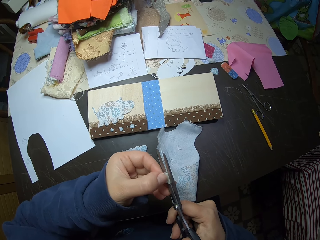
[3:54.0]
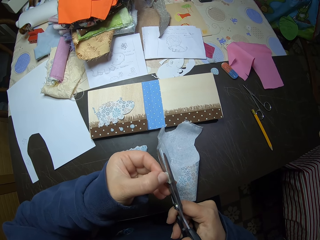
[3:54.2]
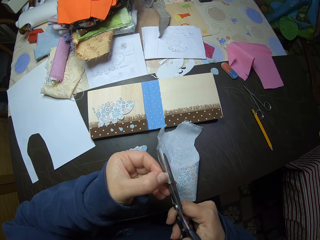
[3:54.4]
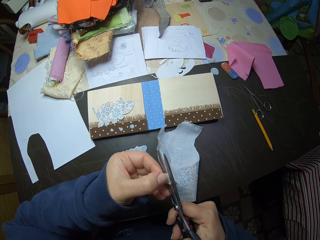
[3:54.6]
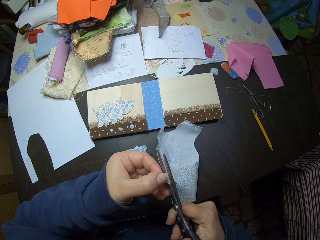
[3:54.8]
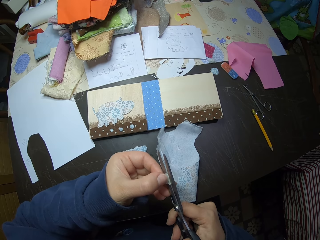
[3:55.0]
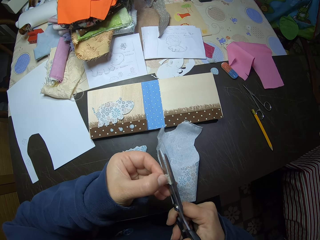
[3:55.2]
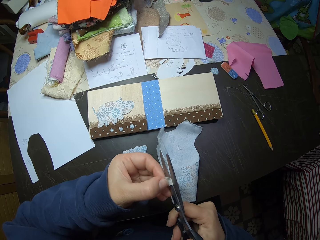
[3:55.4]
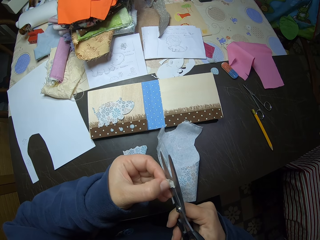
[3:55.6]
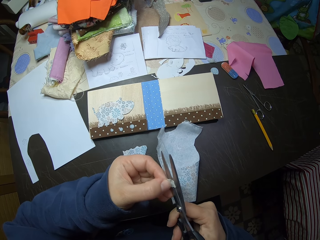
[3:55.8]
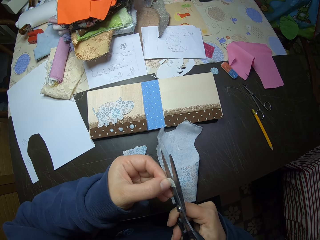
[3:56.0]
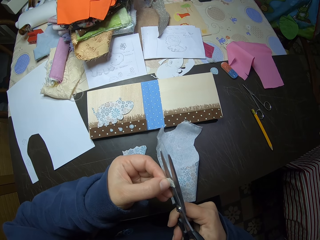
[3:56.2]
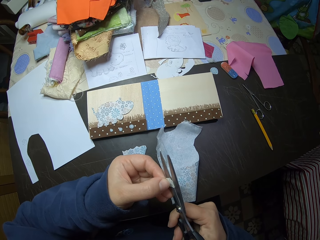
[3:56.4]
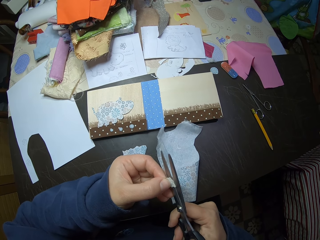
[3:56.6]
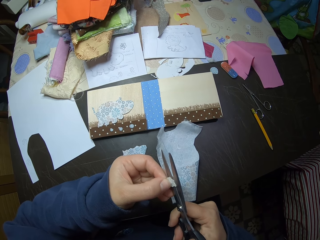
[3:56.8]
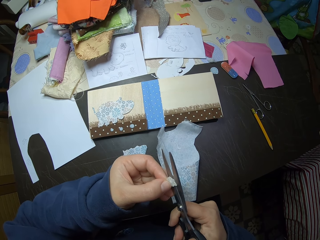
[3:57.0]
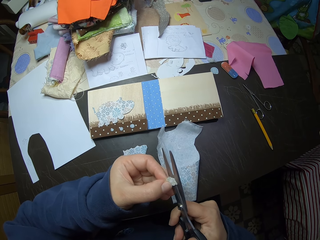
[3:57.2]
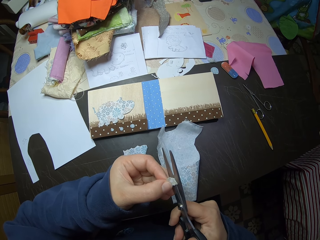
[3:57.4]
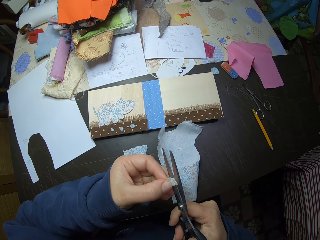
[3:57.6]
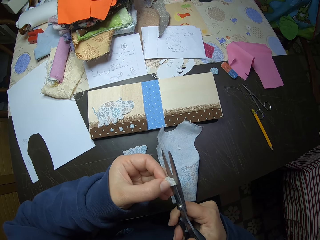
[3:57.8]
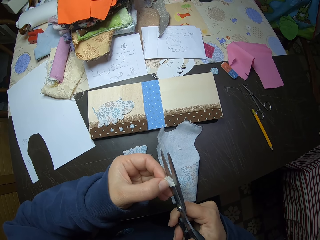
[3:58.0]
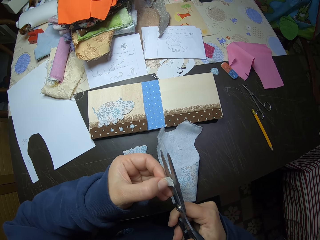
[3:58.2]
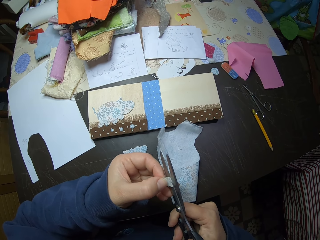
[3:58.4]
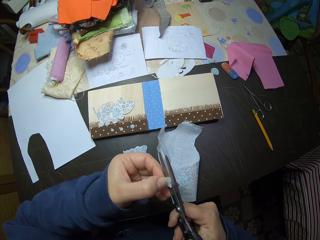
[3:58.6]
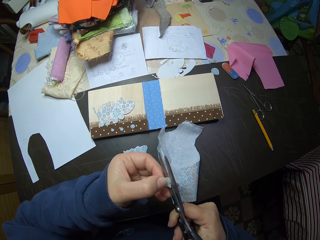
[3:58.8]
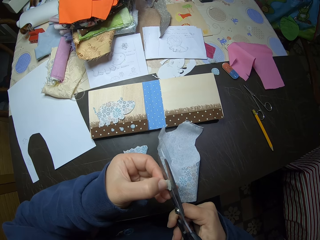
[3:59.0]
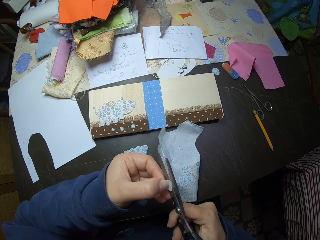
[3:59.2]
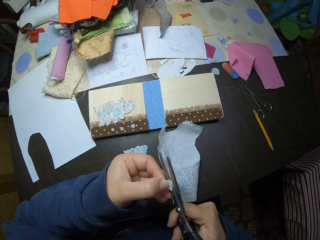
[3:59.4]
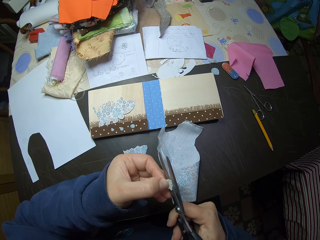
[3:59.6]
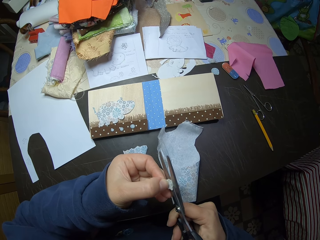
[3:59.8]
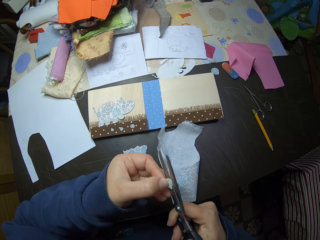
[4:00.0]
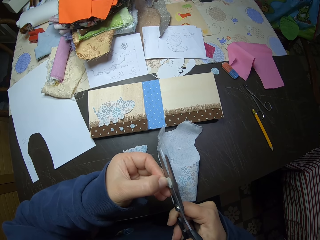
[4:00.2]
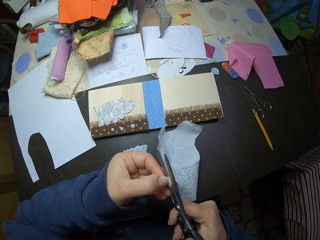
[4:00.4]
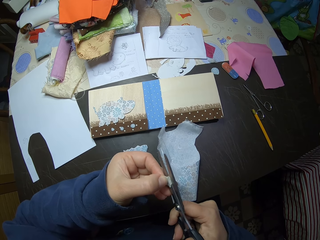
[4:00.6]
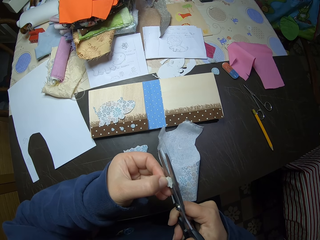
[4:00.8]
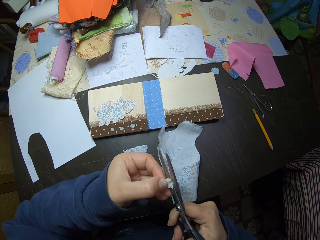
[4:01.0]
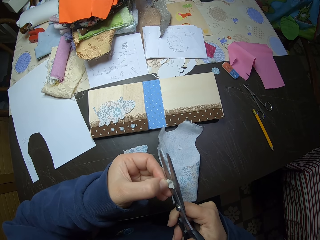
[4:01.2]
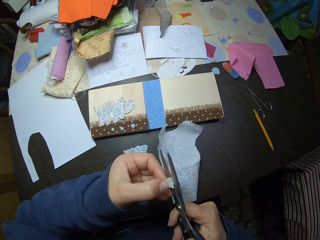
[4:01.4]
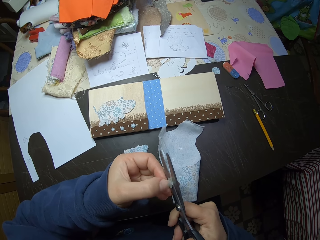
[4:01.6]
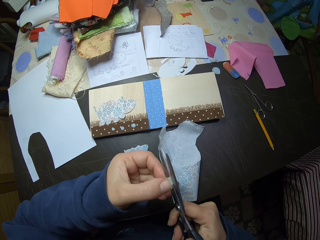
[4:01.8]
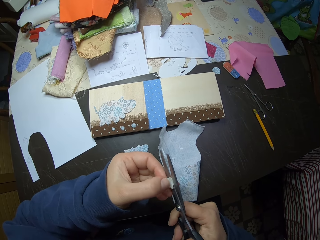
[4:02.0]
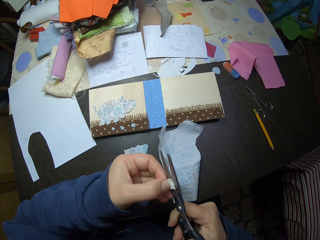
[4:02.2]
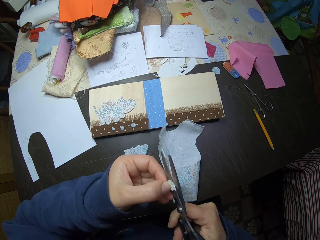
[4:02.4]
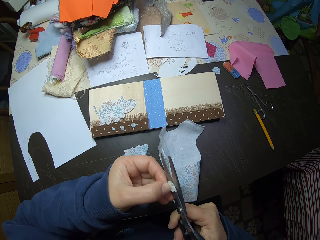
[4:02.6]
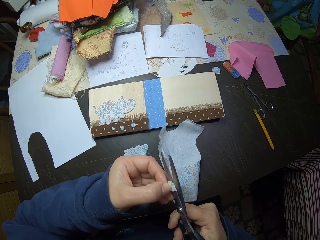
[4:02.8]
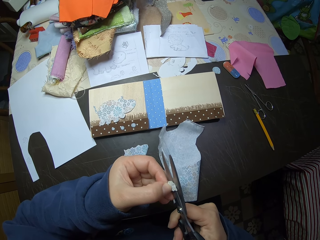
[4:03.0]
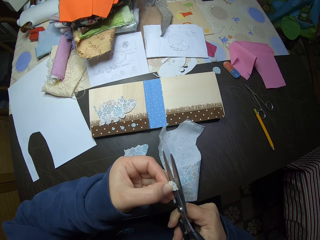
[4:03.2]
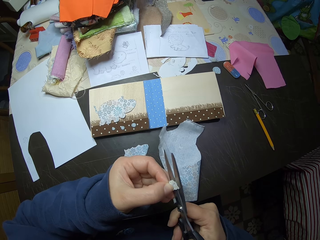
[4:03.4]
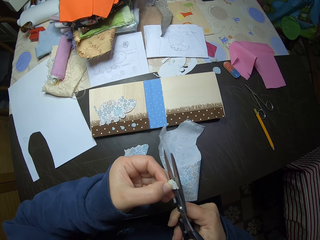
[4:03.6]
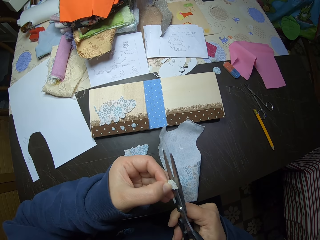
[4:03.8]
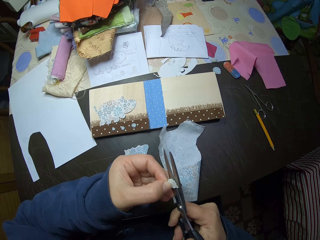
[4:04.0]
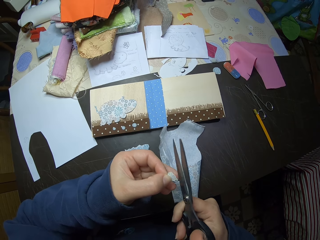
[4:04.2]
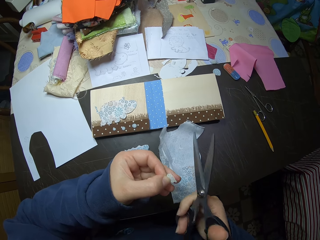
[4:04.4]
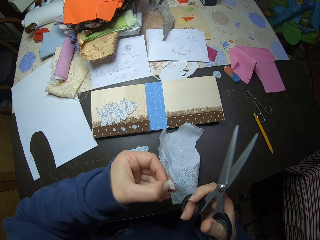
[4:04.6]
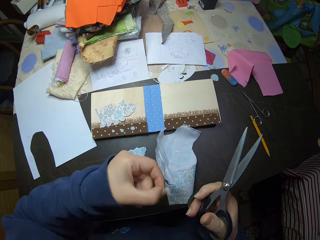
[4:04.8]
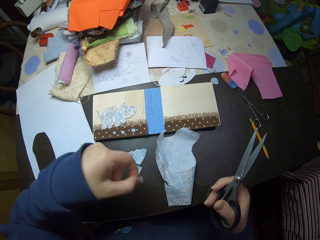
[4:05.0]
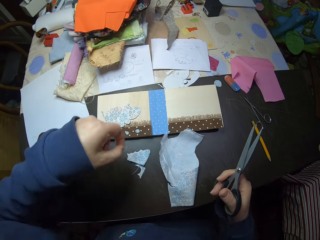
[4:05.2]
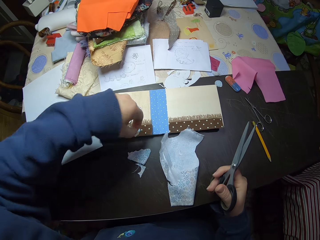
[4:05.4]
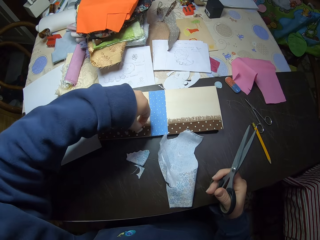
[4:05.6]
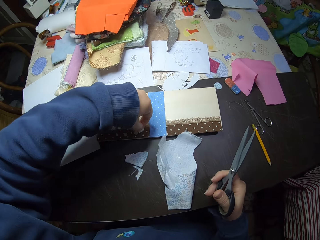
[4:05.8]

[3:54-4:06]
The camera wearer trims the piece of cloth with the scissors. He adjusts the cloth with his left hand. He trims the piece of cloth with the scissors. He removes the scissors from the piece of cloth.

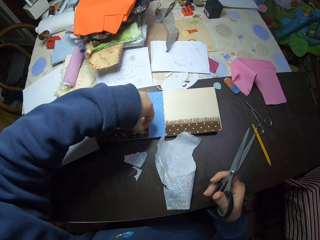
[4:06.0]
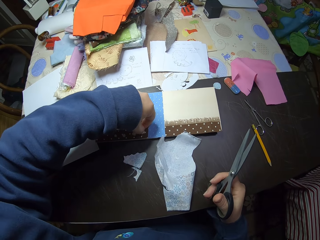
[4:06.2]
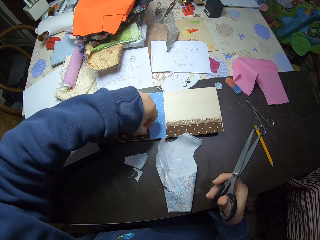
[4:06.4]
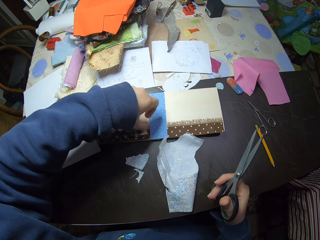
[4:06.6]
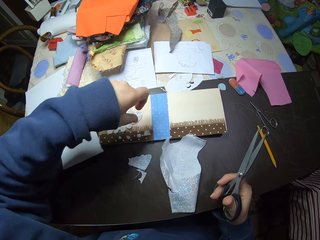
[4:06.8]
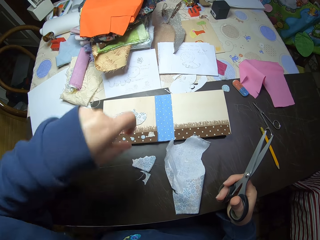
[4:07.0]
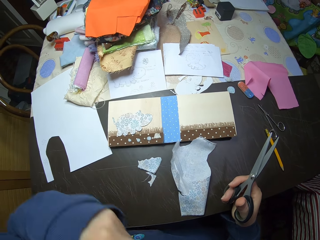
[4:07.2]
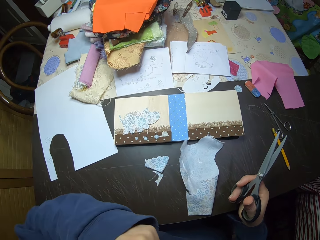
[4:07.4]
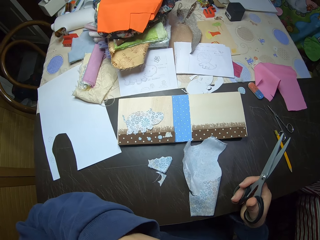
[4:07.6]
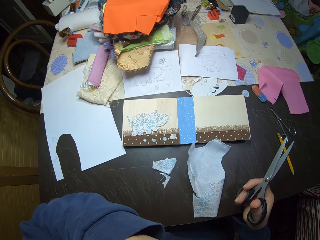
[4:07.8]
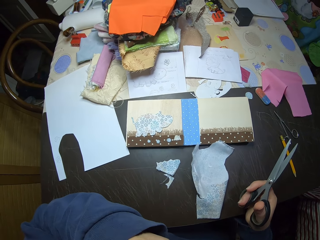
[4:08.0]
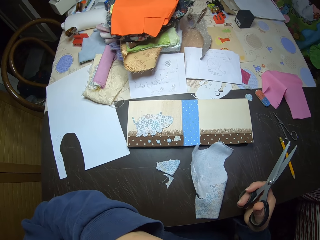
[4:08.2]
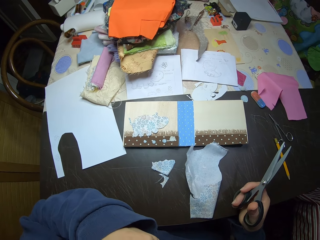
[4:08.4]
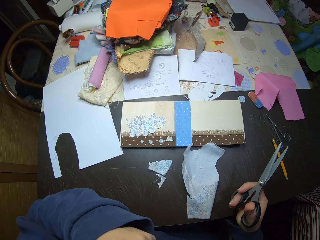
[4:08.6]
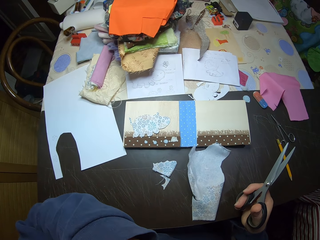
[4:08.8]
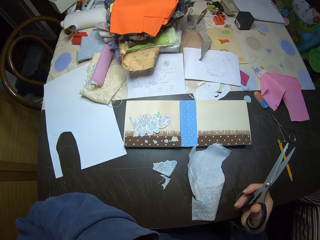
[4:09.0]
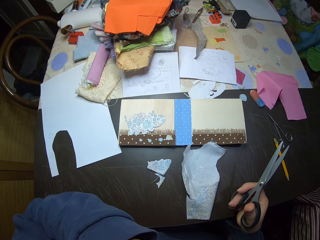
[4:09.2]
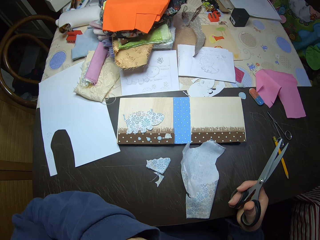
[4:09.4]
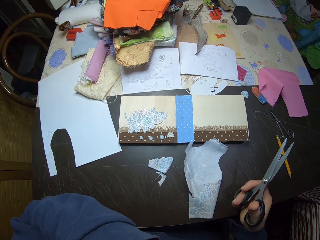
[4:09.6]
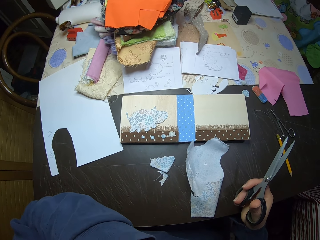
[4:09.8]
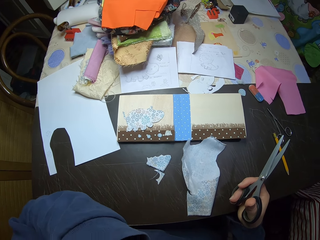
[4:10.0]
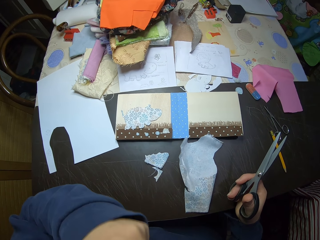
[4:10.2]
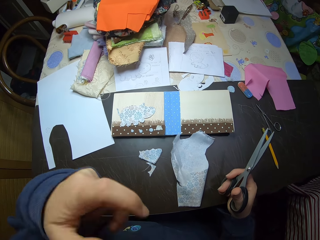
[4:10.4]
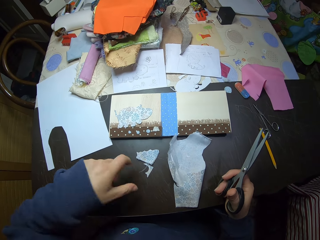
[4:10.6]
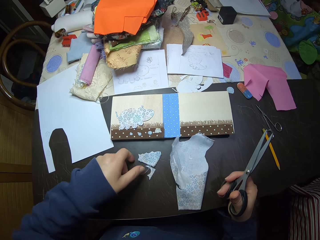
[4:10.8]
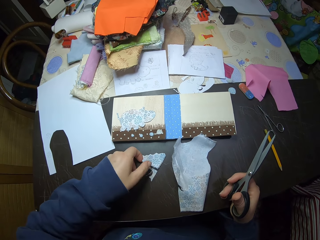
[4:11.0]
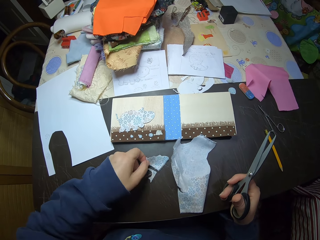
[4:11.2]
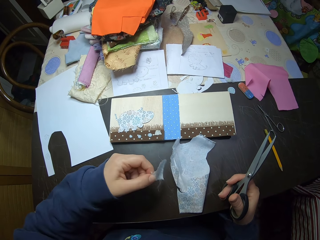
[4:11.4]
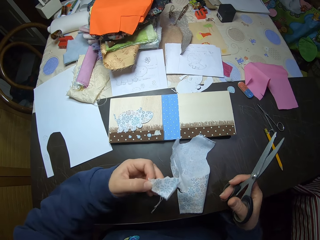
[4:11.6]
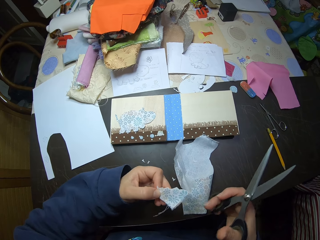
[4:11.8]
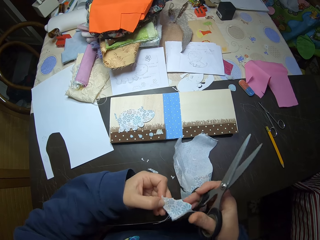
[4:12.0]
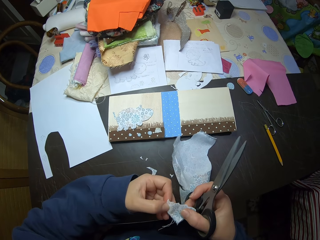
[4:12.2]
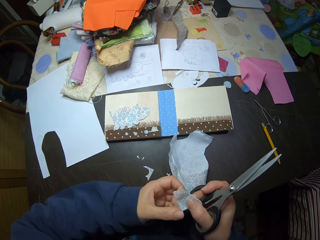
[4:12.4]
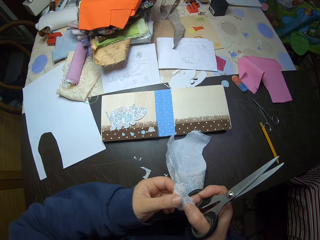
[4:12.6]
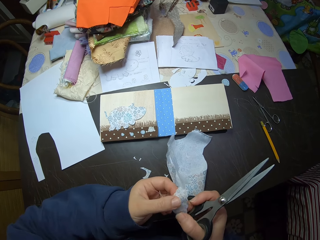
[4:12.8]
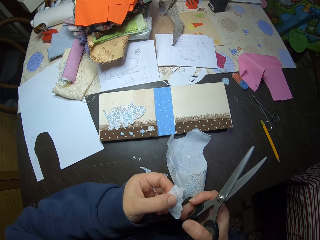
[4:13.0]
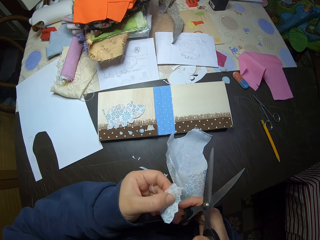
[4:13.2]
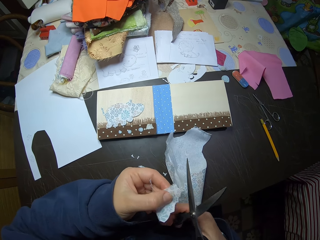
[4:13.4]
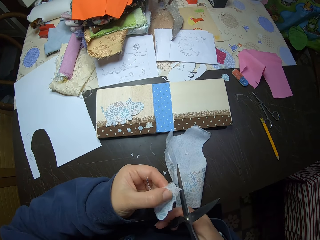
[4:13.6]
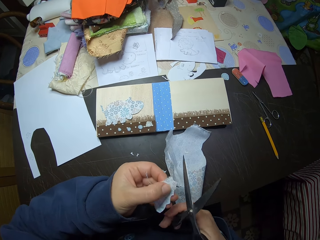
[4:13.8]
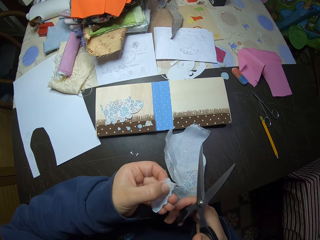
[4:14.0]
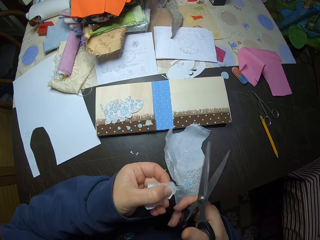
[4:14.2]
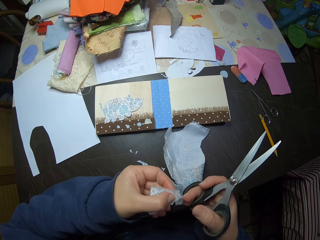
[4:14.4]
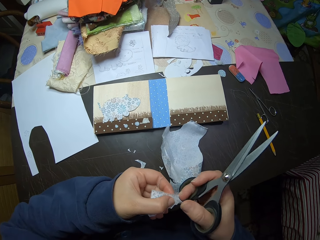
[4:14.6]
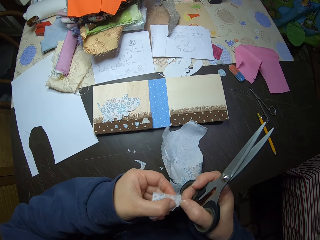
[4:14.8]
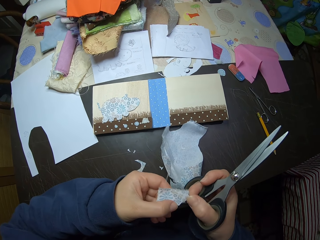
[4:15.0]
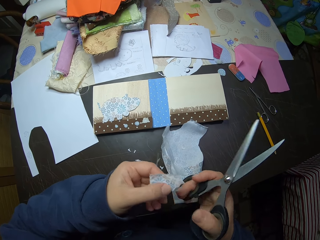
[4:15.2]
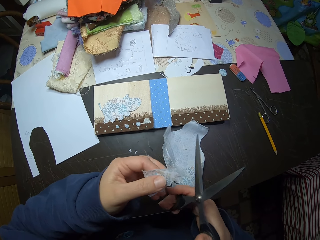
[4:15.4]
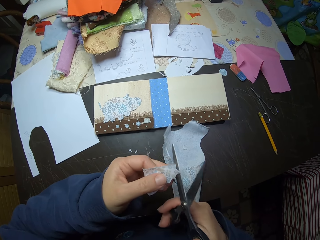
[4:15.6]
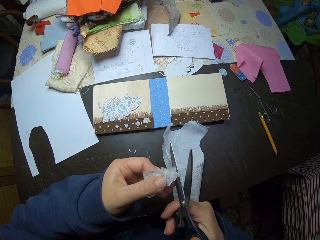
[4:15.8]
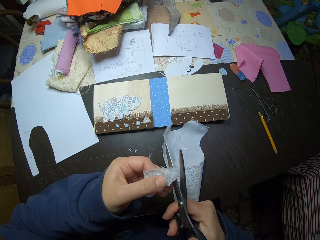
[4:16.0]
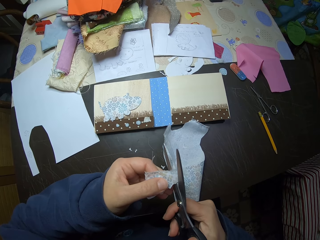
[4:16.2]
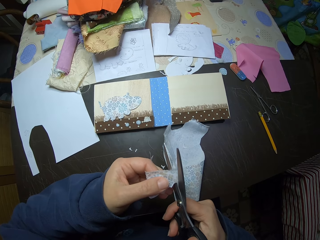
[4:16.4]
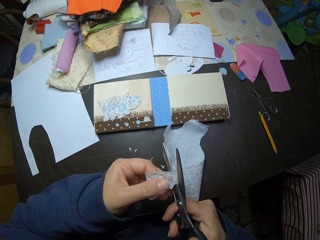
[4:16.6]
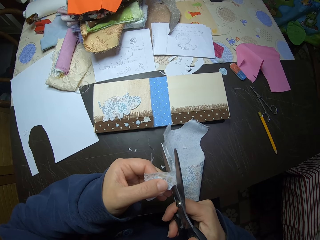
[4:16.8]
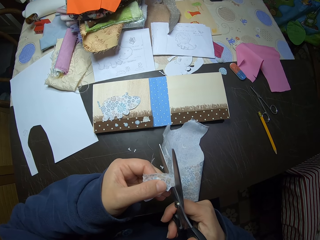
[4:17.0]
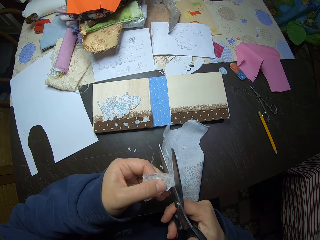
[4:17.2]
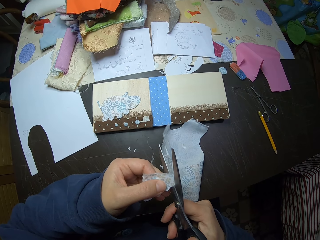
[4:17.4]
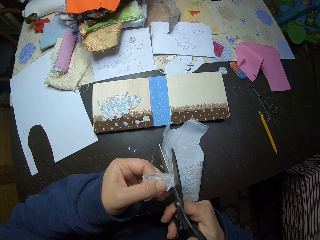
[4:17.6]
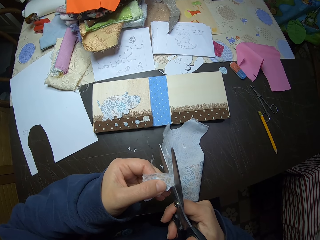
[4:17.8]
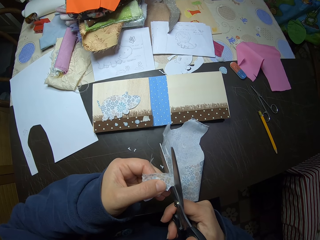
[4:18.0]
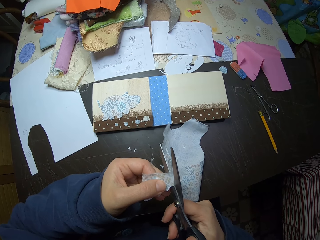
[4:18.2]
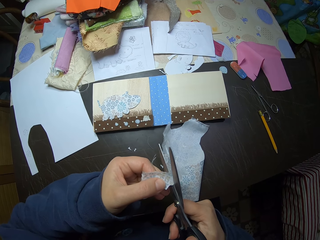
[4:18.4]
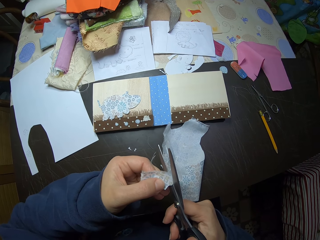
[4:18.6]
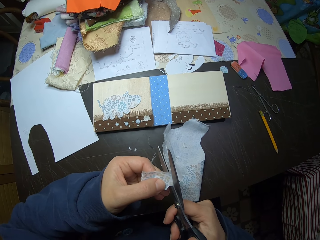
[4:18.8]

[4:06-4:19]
The camera wearer places the piece of cloth on the manilla paper. He raises his left hand. He touches something. He puts down his left hand. He picks up the cloth from the table with his left hand. He holds the cloth with his hands. He holds the cloth with his left hand. He holds the scissor with his right hand. He puts the cloth in between the pair of scissors. He cuts the cloth with the scissors.
